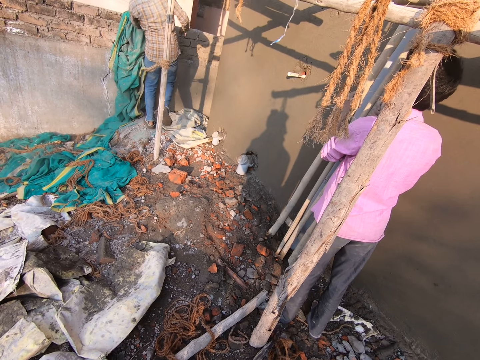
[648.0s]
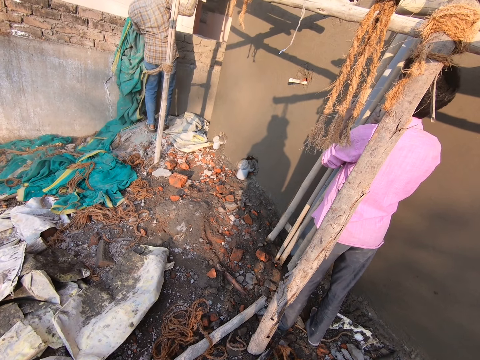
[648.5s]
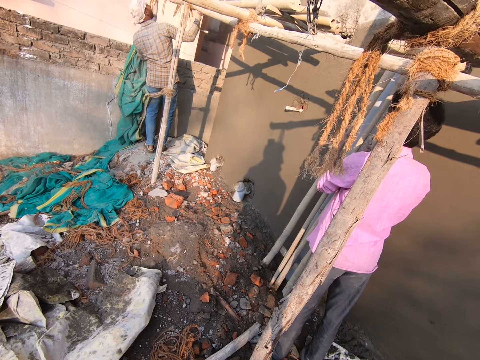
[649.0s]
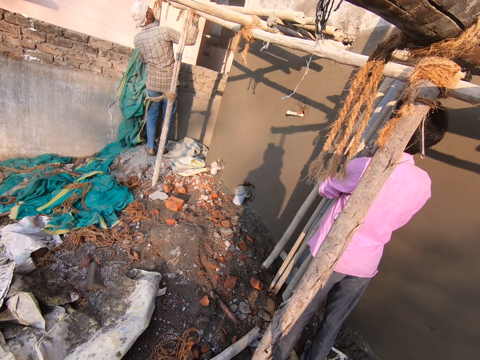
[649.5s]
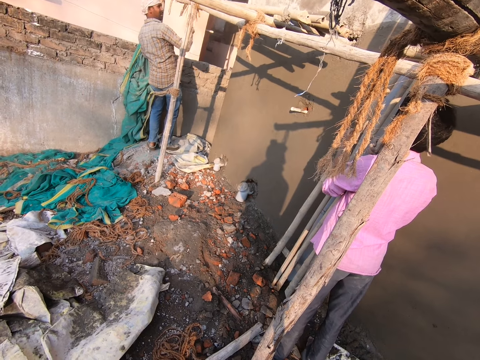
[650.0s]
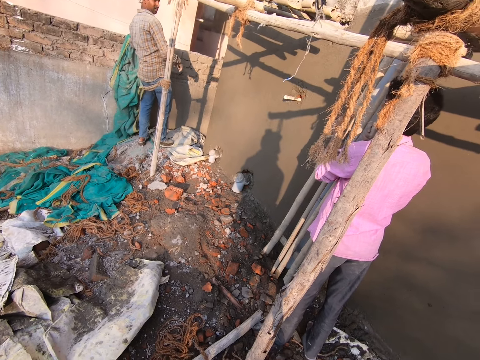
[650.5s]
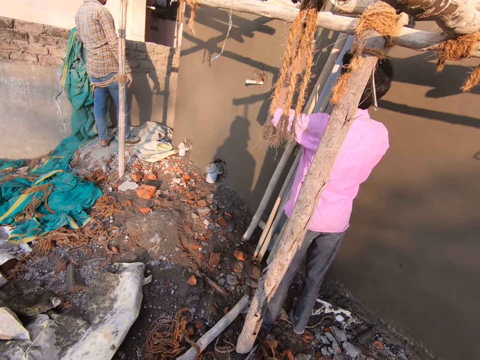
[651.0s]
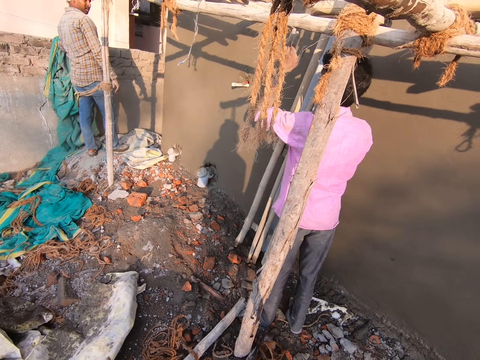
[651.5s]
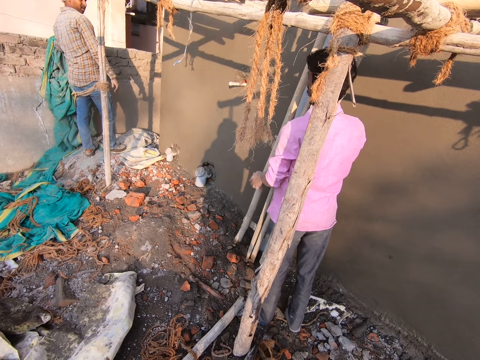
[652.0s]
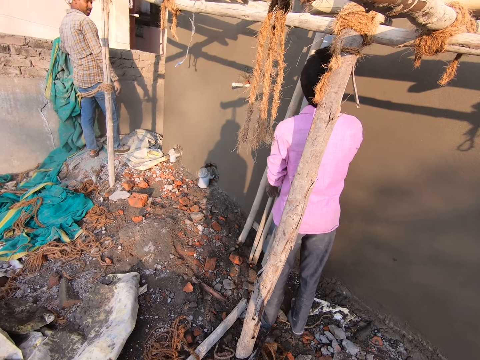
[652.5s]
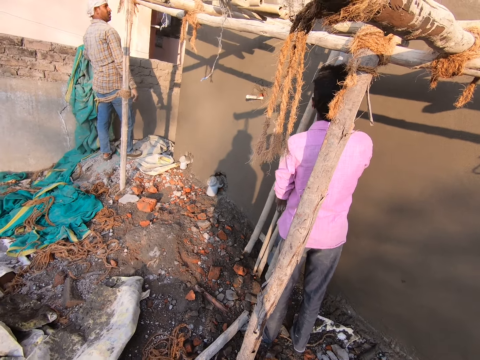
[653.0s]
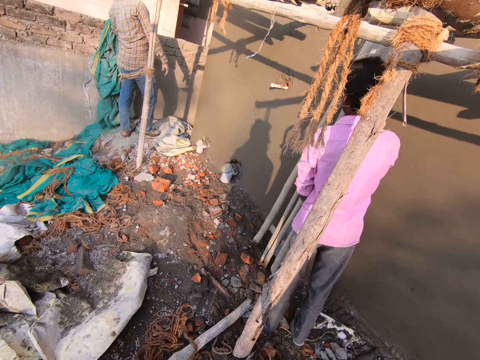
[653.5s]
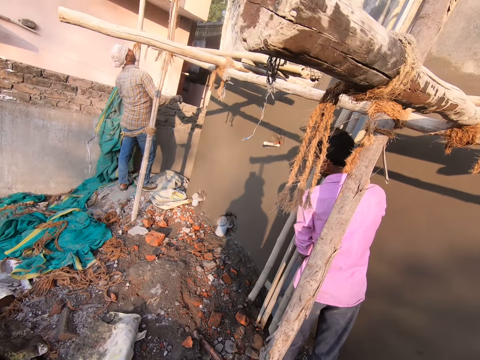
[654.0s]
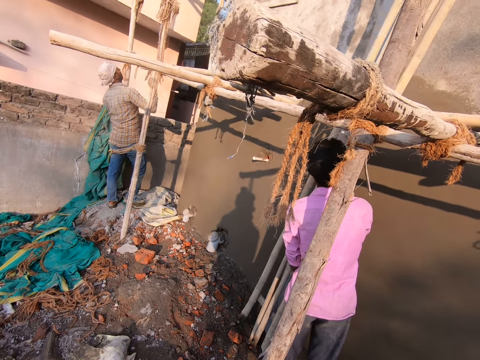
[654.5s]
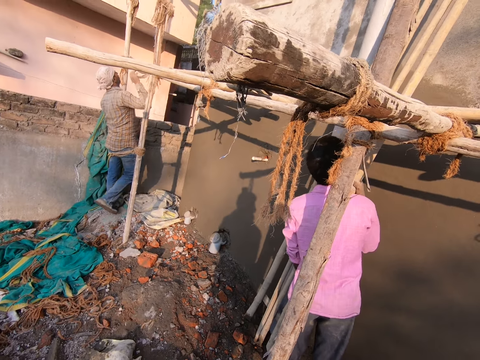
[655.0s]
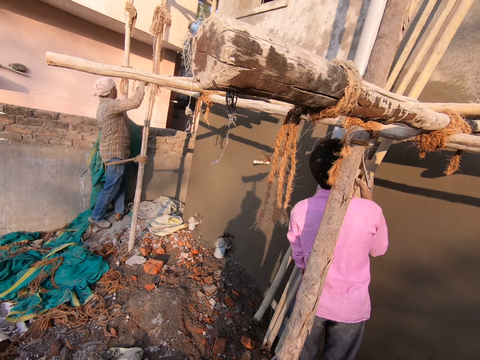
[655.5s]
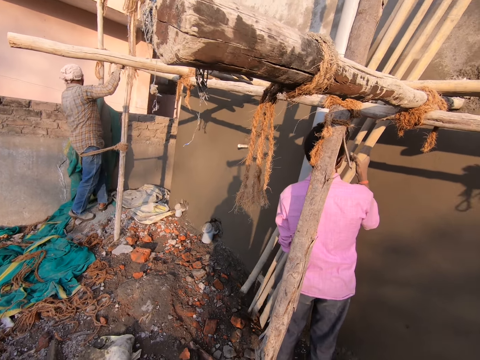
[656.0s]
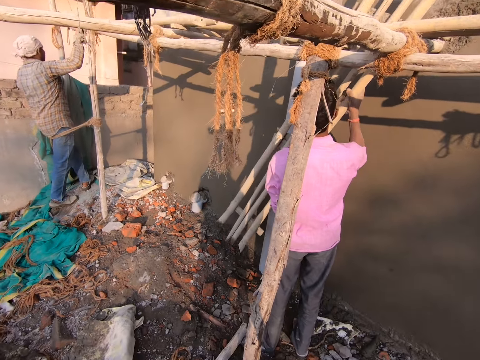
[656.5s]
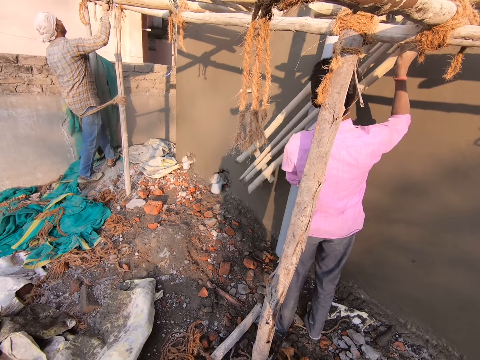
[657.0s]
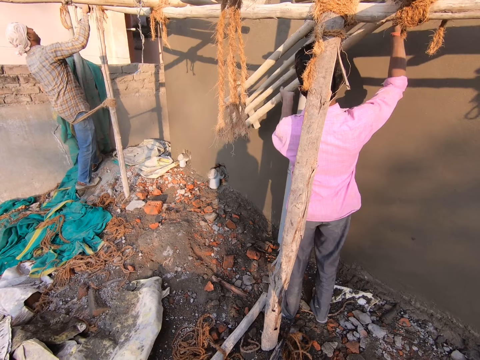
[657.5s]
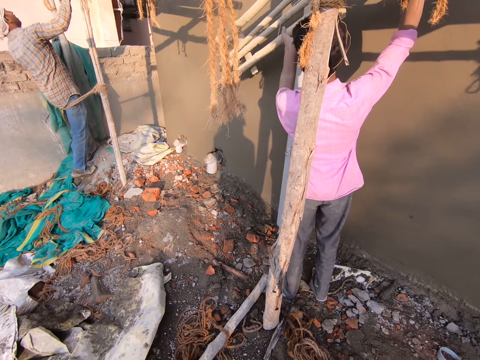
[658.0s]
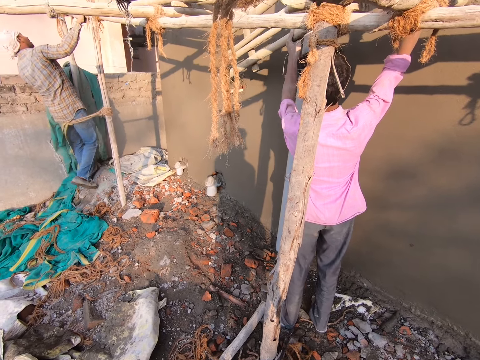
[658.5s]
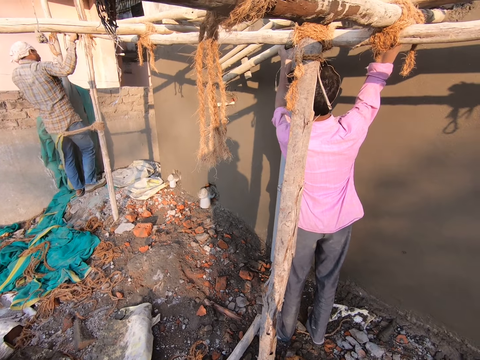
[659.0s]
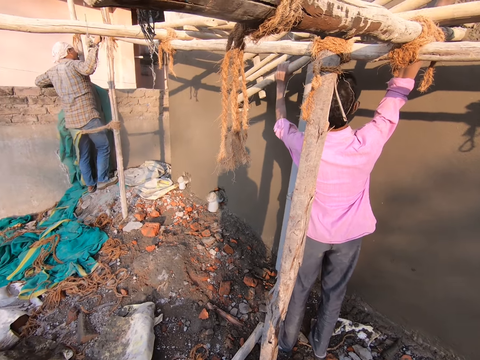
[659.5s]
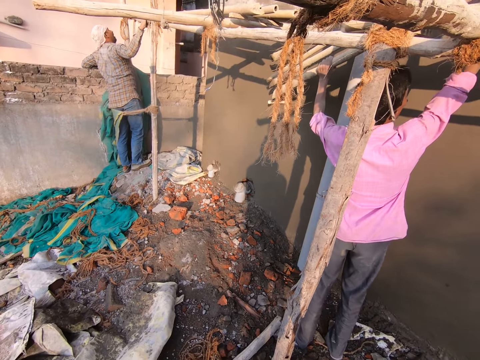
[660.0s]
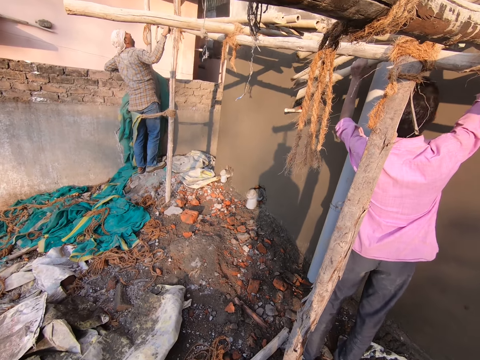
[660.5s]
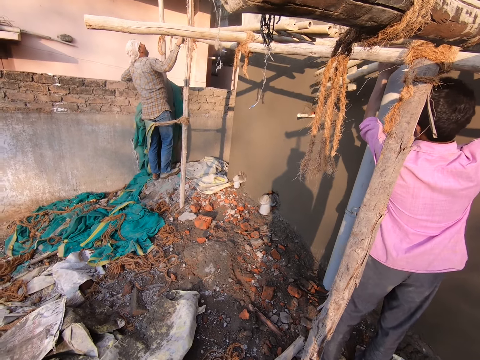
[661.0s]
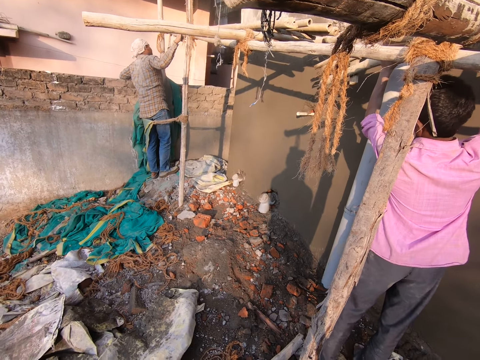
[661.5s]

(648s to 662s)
A man interacts with another man. The first man adjusts the bamboo sticks with his right hand. The camera wearer interacts with the first man. The other man lifts the bamboo sticks from the ground with both hands. A man puts a piece of wood on the other piece of wood. The first man places his left hand on the fence.

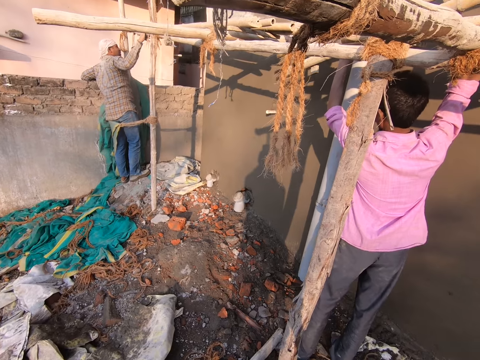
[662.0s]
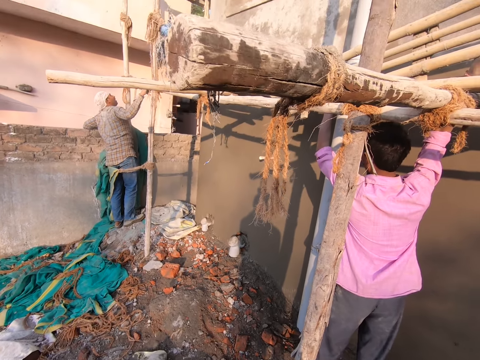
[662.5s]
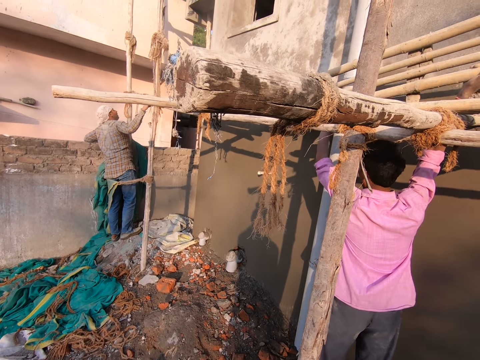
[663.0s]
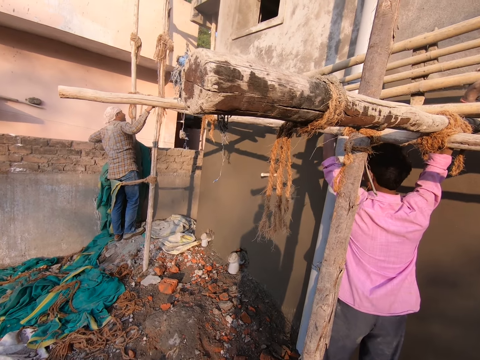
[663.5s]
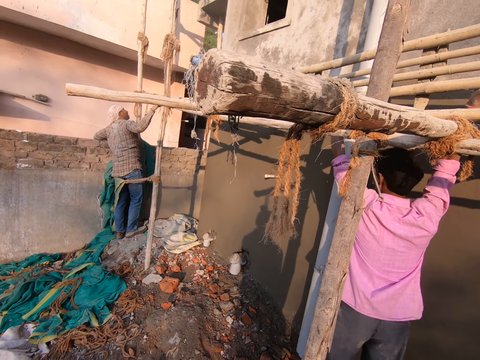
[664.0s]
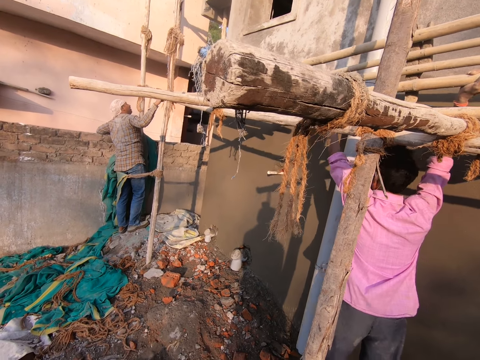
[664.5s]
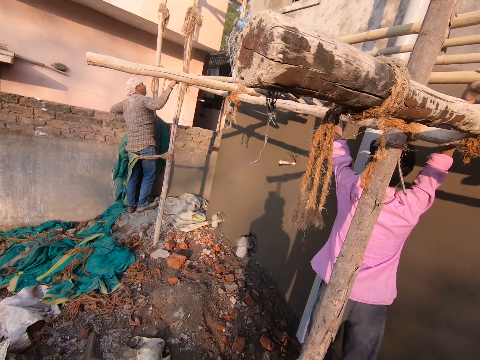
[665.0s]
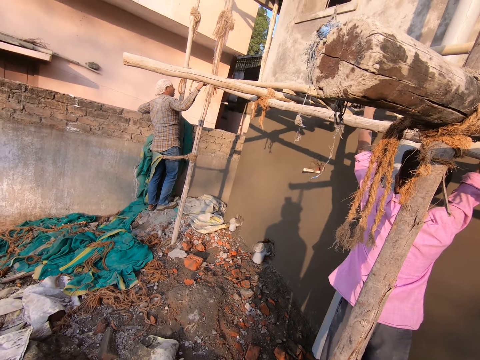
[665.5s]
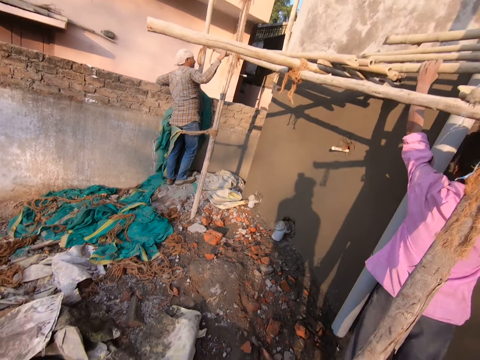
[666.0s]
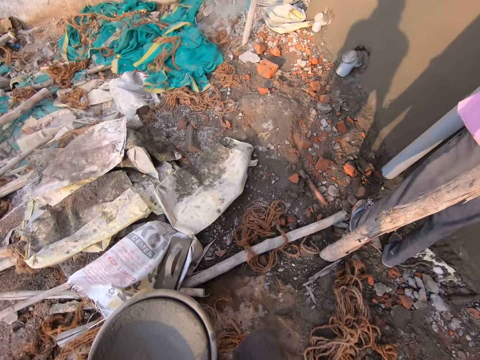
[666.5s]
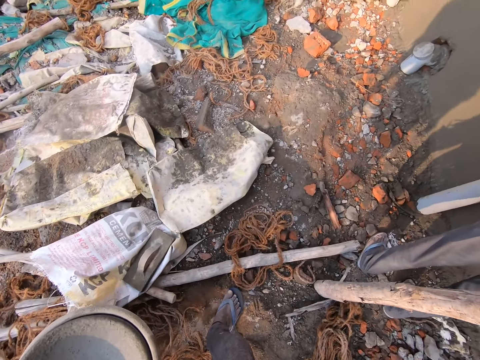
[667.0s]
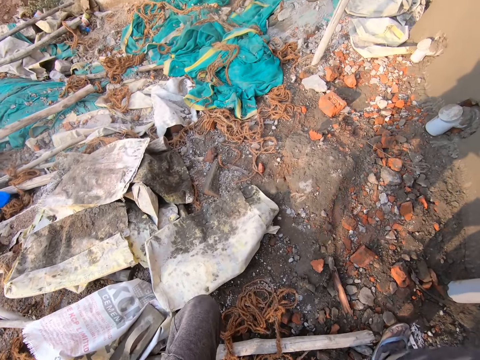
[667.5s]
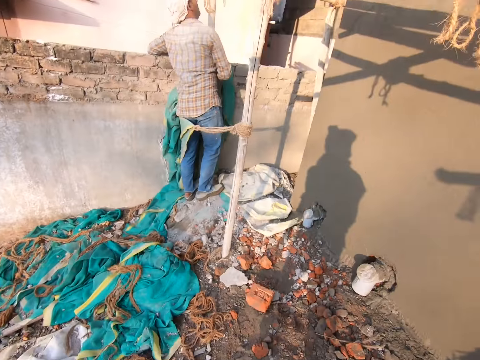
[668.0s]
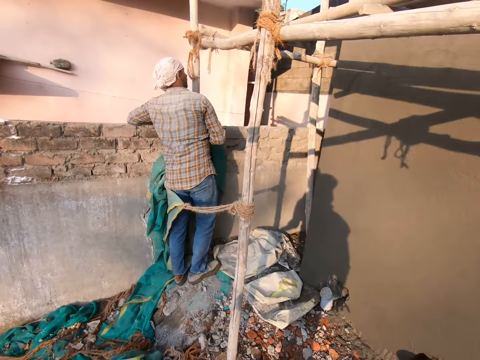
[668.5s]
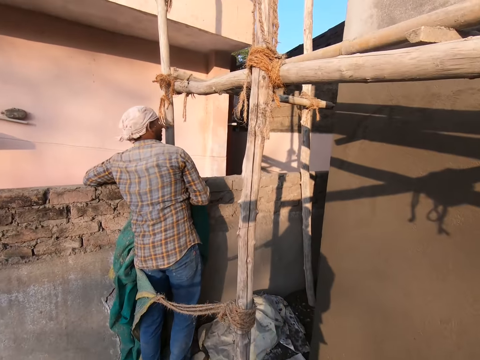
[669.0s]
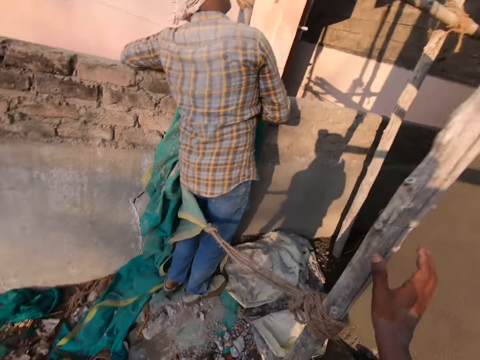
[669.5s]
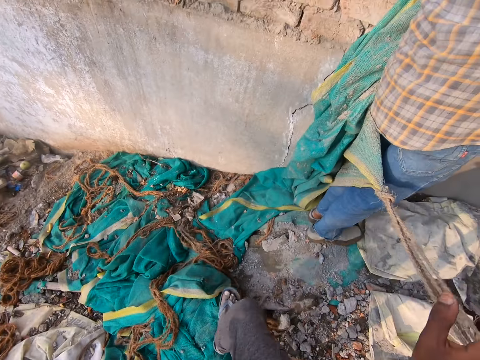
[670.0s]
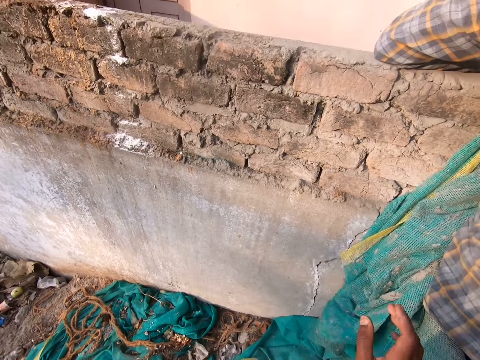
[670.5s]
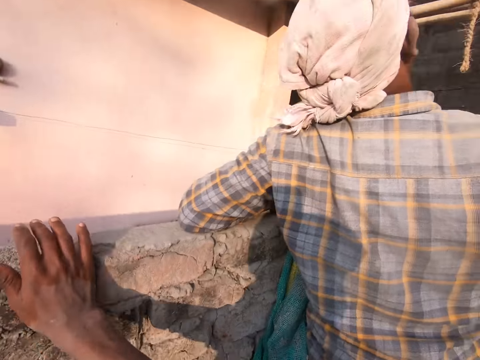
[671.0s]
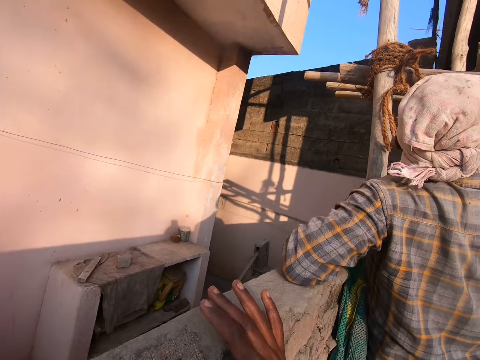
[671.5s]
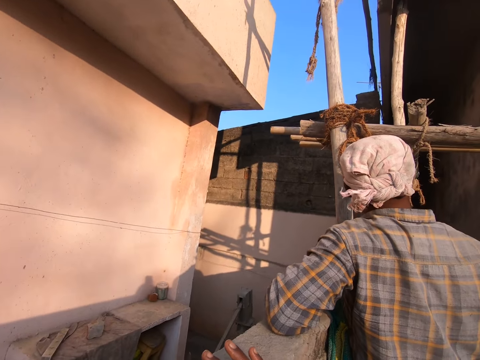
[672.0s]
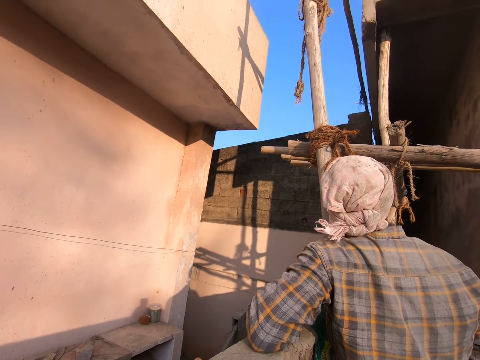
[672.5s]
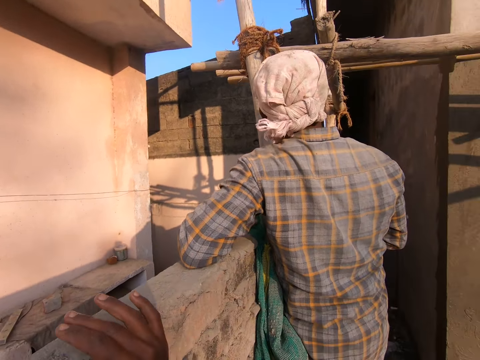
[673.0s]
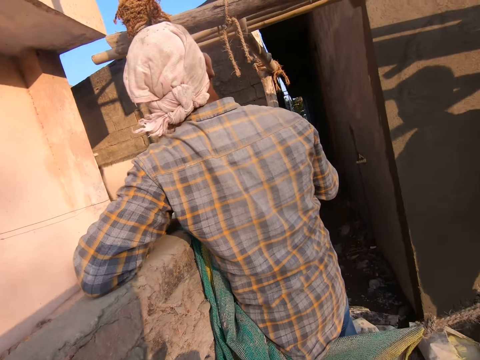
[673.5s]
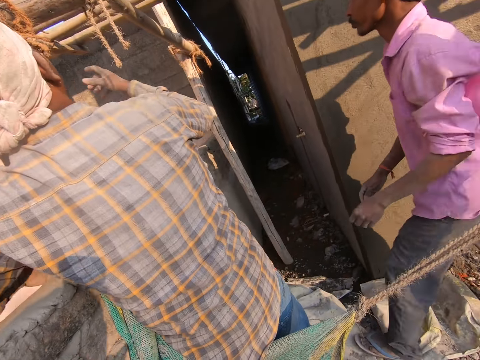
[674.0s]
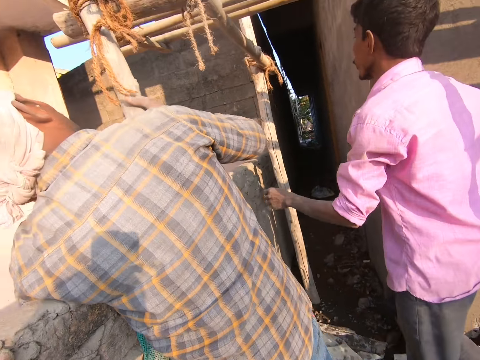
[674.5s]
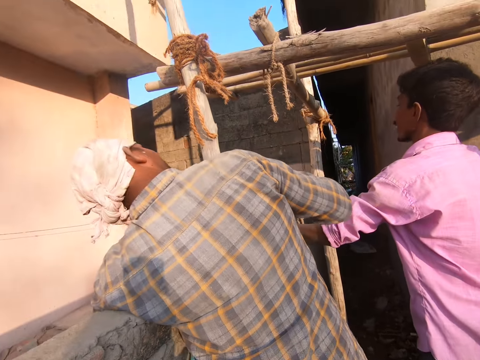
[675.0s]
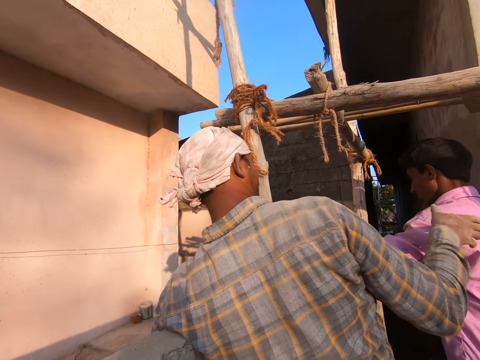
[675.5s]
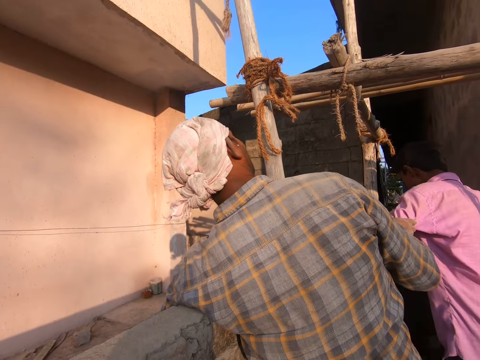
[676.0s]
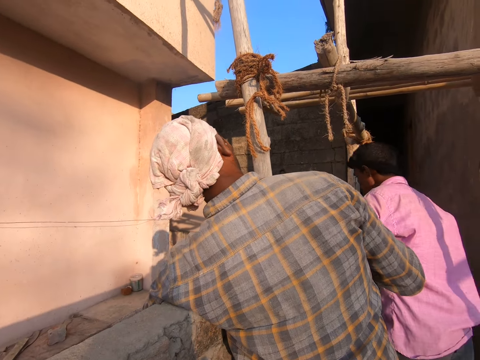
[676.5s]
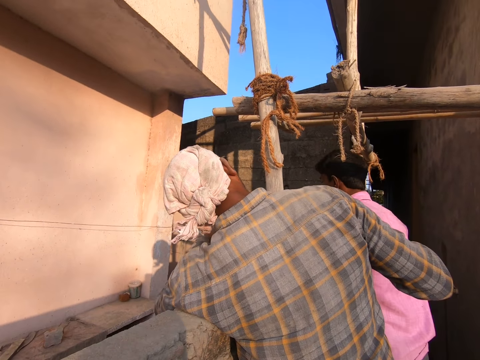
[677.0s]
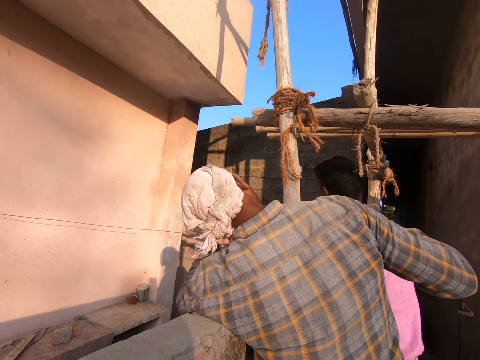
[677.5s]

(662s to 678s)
The camera wearer talks to a man. Another man places the bamboo sticks on the bamboo sticks. The camera wearer walks around the site. He touches the fence with his right hand. He interacts with the first man. He talks to the first man. The first man touches the other man with his right hand.
